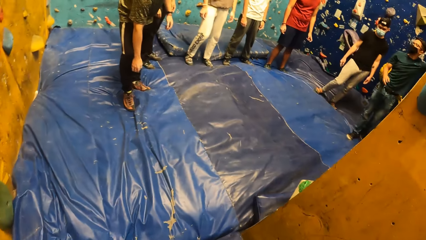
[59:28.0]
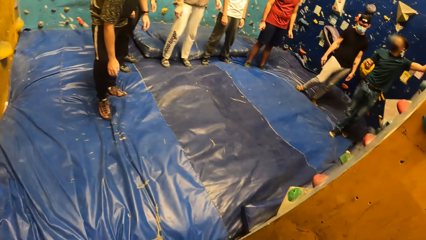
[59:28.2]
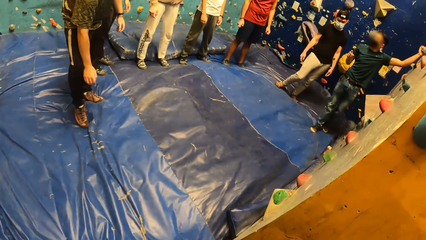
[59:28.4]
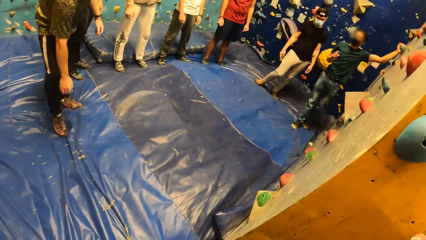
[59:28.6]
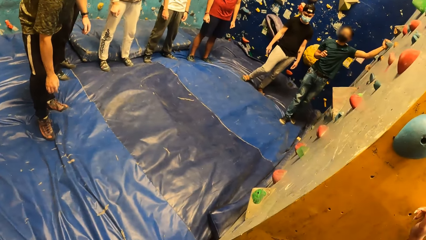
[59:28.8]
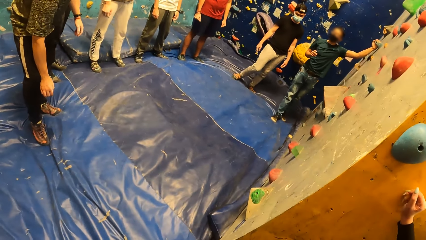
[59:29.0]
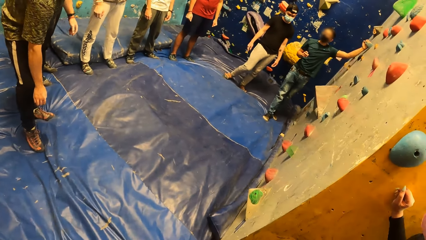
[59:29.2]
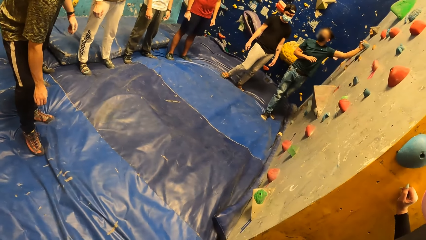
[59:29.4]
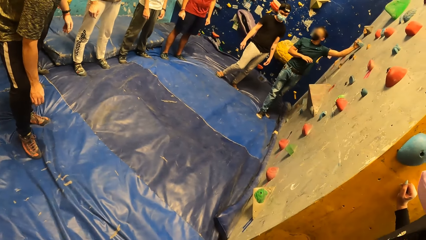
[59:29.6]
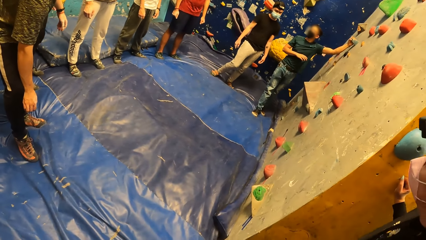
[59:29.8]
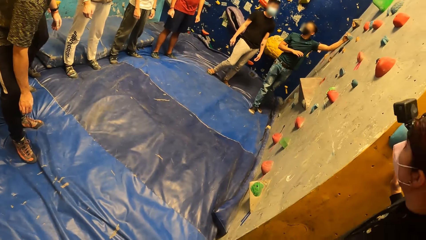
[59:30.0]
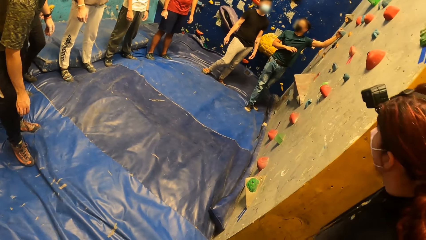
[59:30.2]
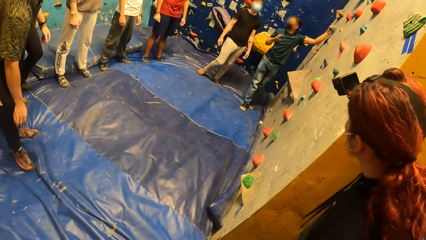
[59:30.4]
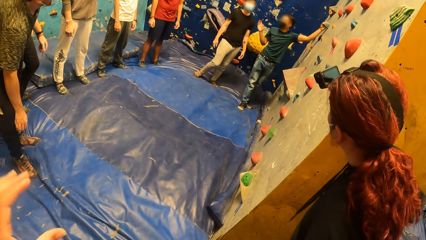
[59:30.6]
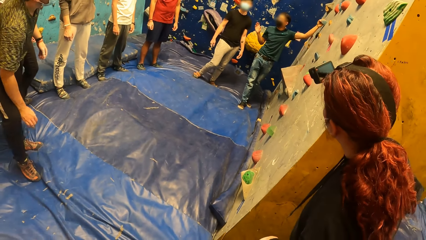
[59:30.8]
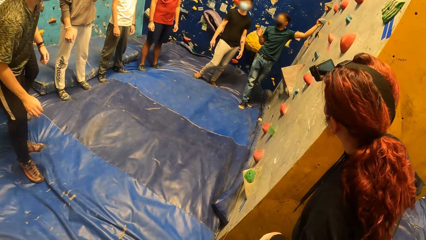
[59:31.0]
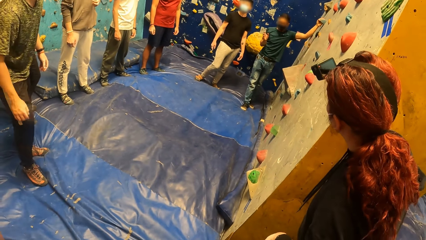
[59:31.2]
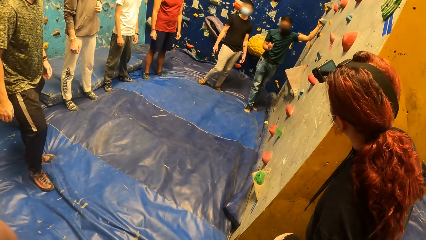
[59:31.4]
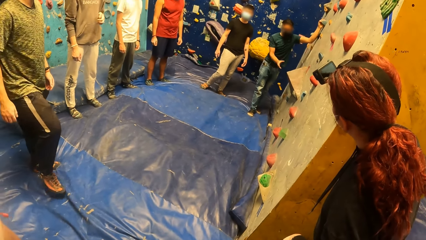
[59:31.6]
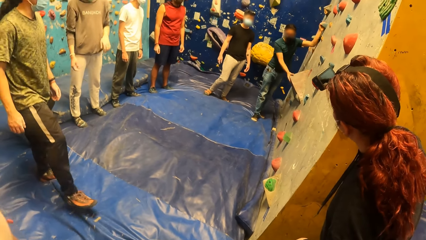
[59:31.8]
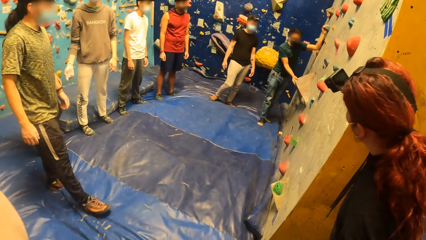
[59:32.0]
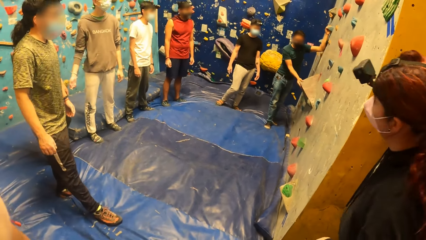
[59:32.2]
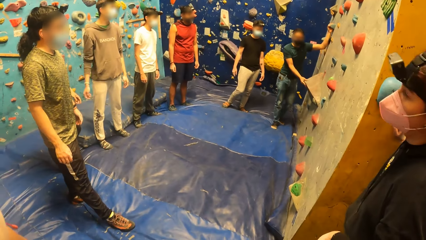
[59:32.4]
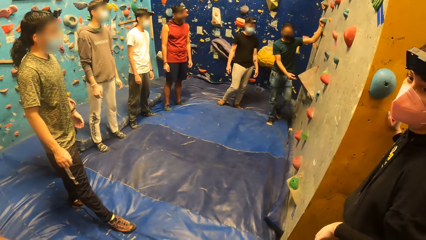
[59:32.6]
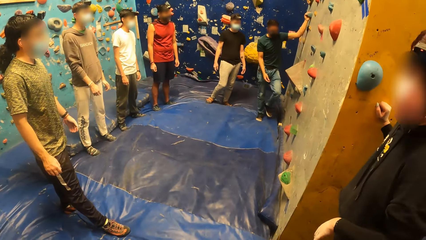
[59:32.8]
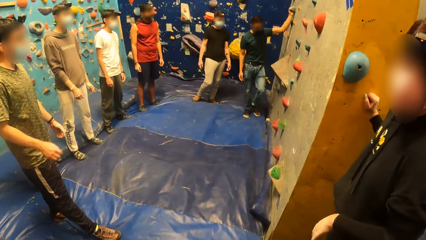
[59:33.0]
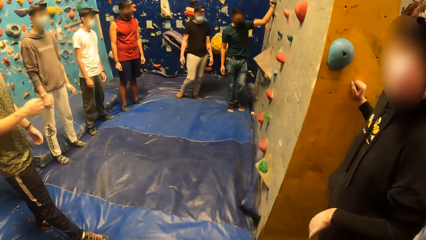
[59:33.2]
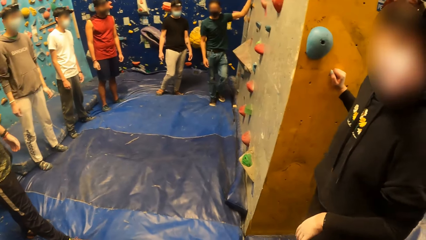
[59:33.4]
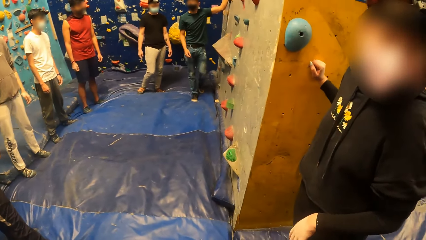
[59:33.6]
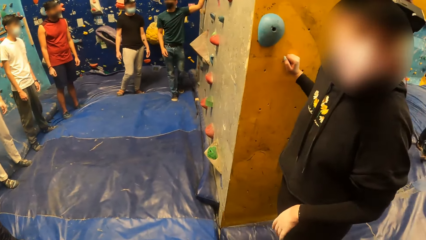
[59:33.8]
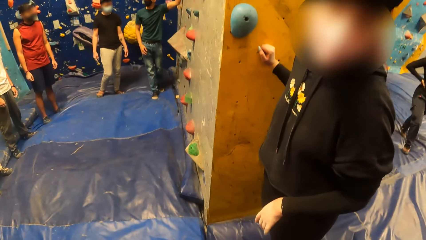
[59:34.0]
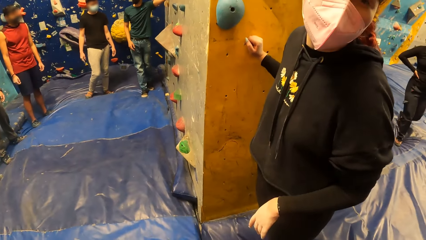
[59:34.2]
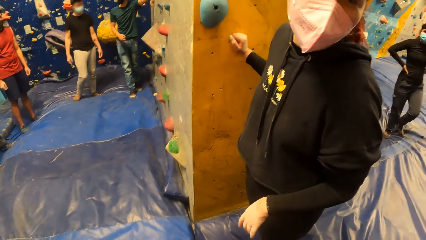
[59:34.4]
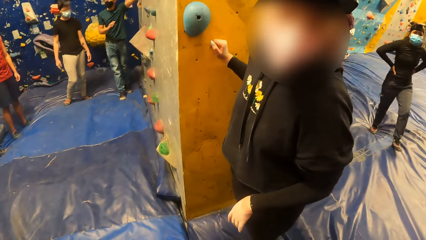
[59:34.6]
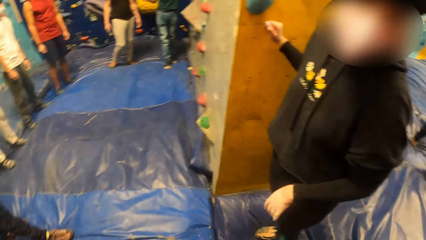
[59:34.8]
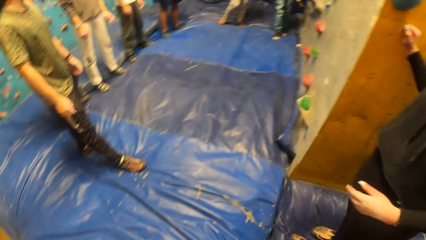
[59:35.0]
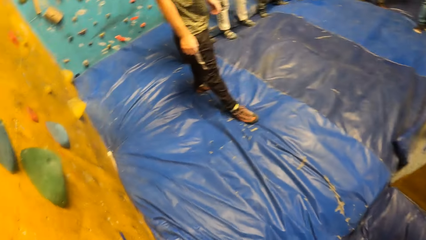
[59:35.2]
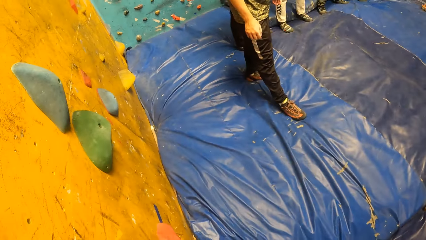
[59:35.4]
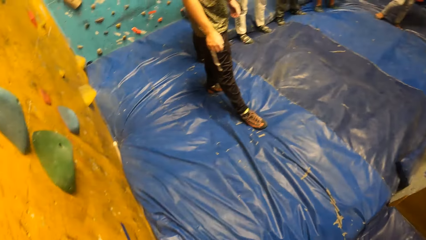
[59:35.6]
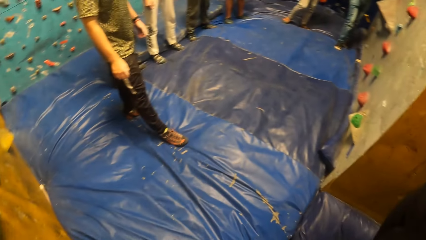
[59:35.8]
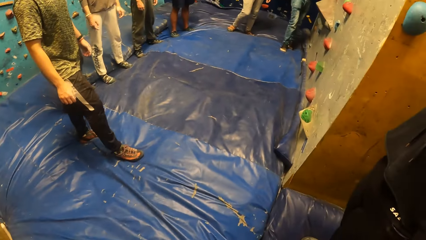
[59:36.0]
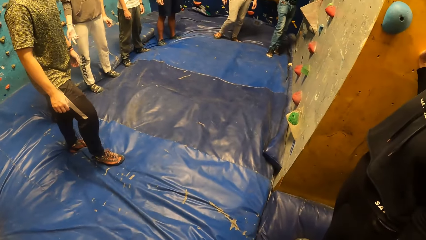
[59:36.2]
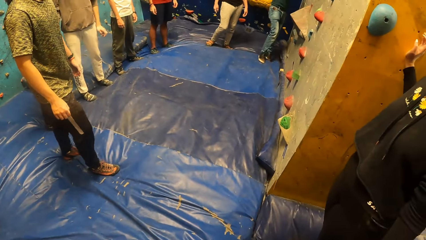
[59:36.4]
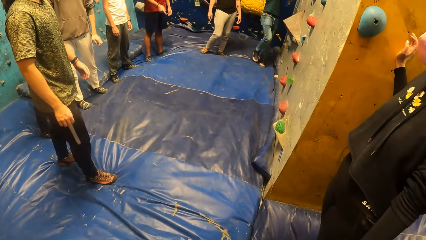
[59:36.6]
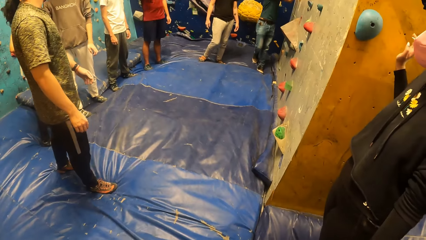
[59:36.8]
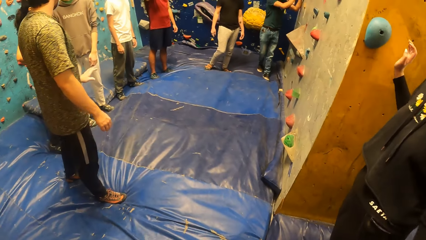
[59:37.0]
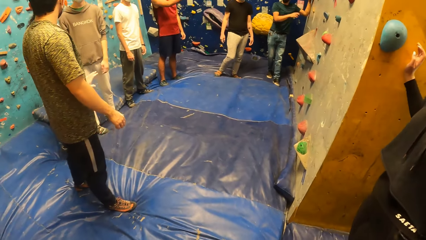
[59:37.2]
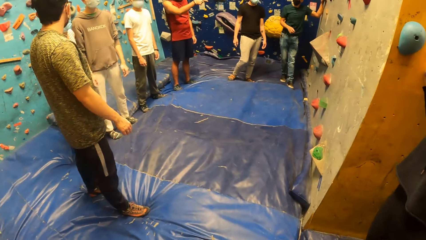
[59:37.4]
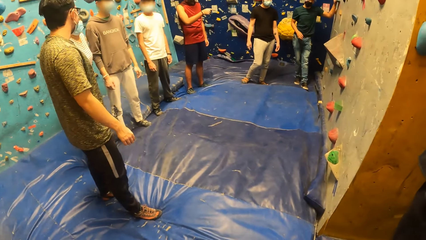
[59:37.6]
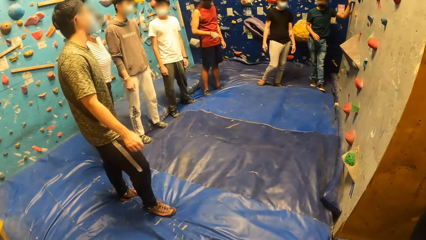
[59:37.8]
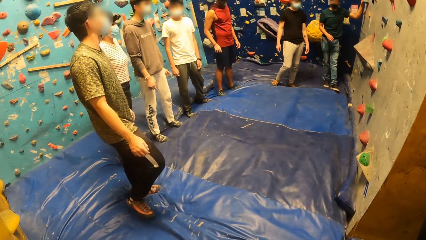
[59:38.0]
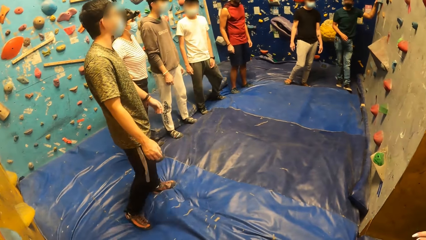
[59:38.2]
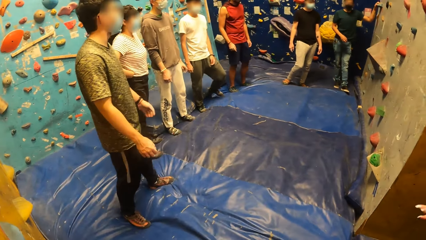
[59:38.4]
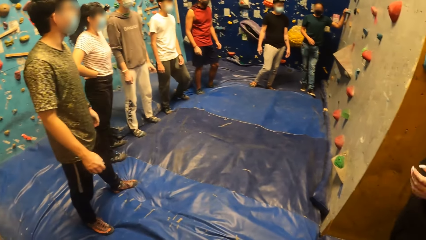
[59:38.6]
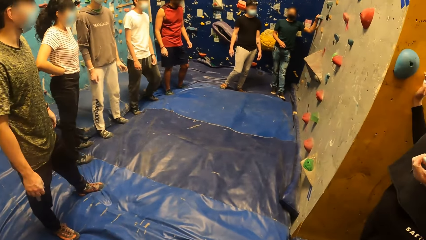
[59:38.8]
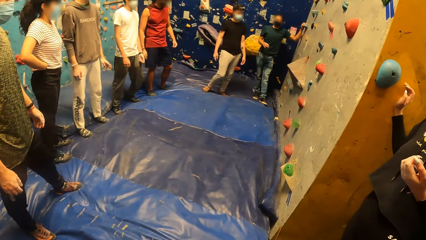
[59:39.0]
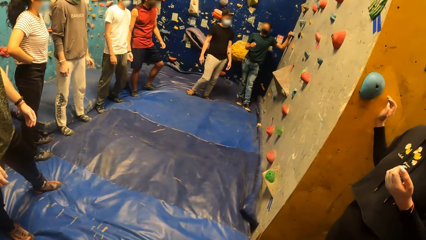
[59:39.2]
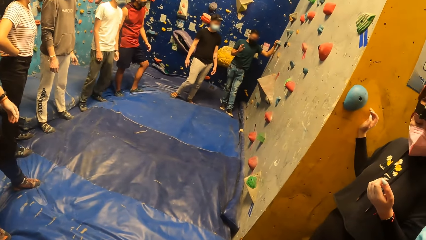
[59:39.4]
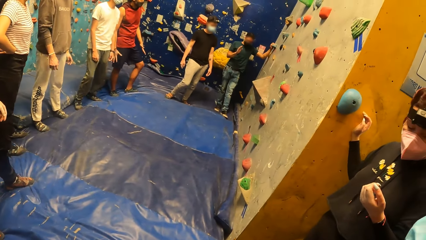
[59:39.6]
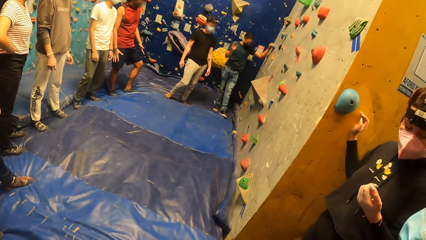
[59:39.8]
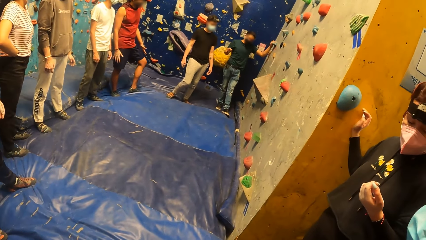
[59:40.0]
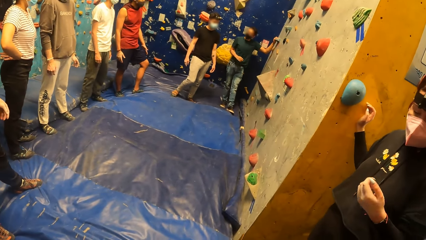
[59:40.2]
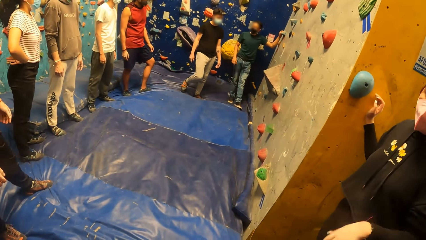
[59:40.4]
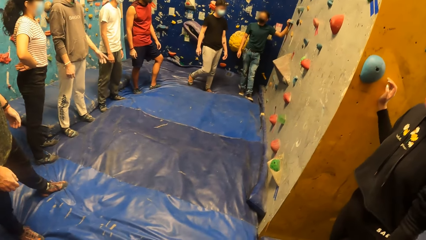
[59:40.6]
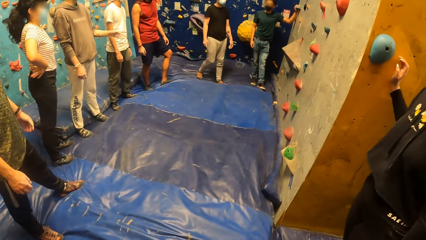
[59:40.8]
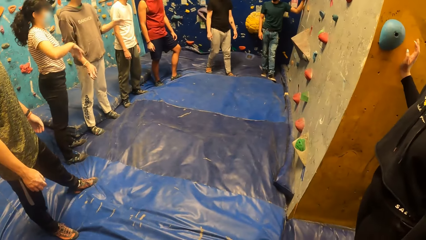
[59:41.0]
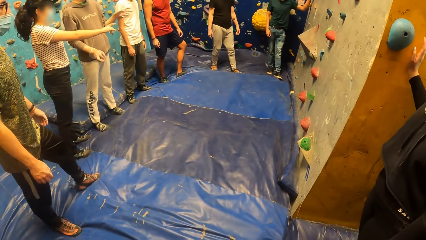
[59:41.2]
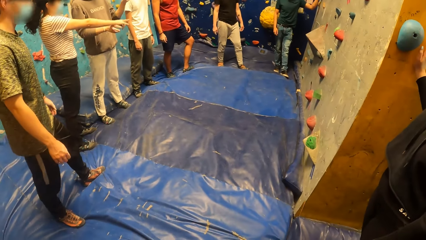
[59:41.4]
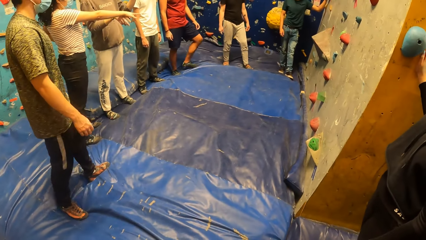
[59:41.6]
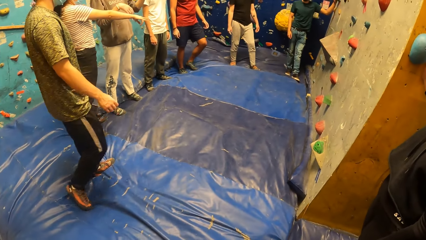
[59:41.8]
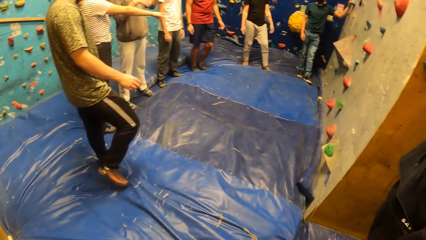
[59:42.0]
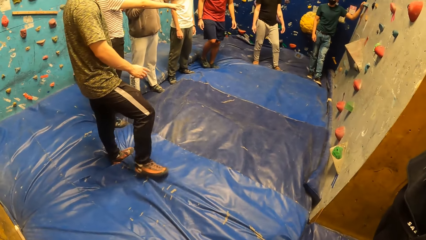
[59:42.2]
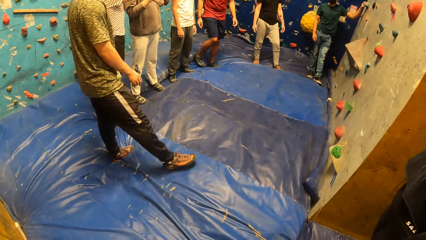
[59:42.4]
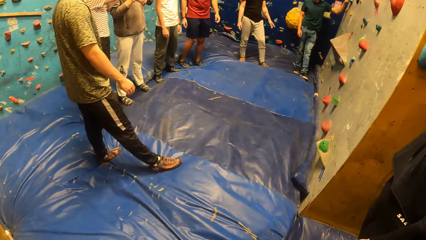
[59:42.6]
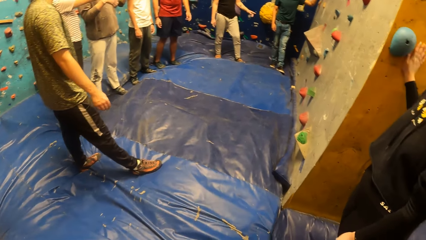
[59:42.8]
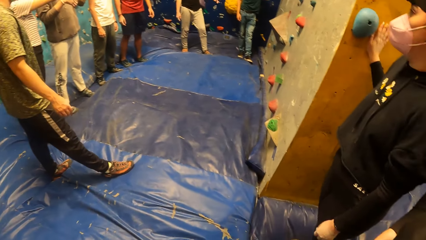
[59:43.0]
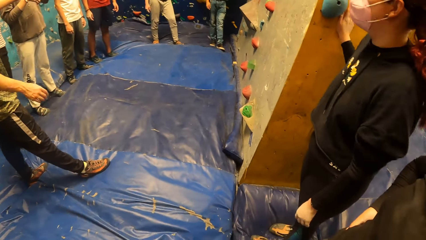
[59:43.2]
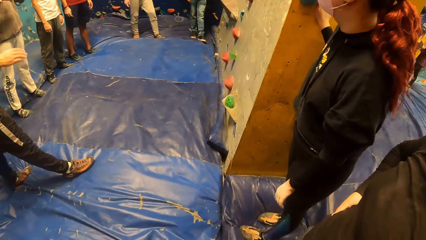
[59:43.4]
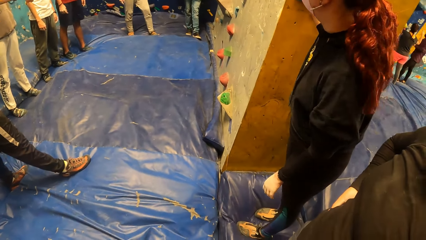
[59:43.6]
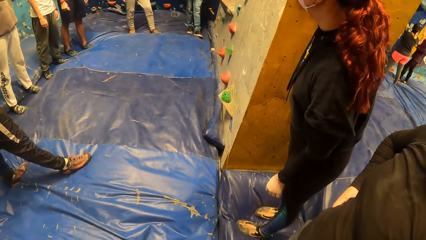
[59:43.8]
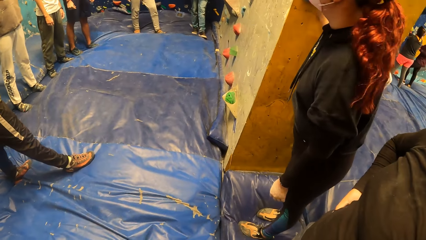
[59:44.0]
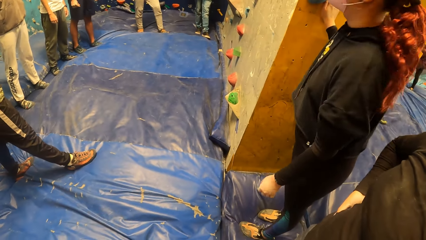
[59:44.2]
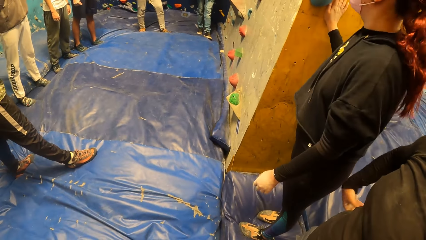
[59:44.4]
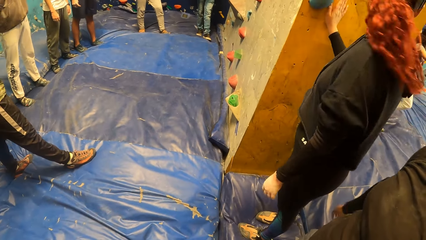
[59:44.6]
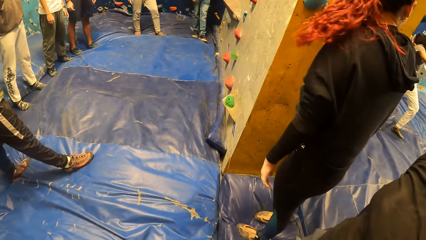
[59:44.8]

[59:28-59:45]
The camera wearer walks. A gym instructor holds a climbing hold stone with his left hand. The gym instructor touches a climbing wall with his right hand. The camera wearer looks around.
